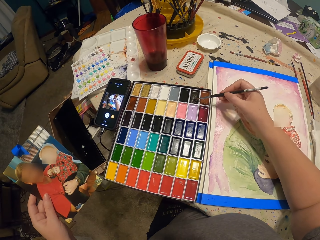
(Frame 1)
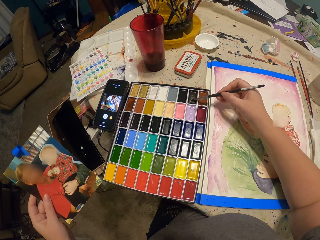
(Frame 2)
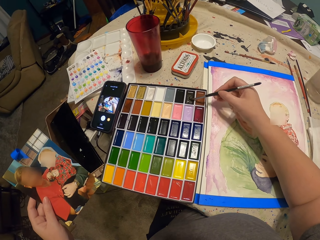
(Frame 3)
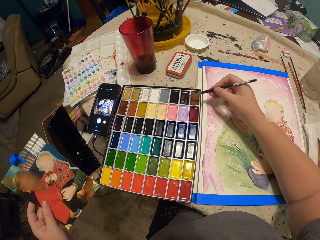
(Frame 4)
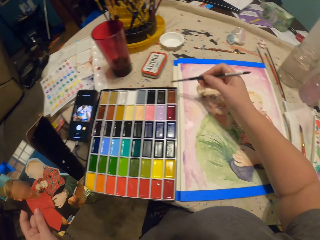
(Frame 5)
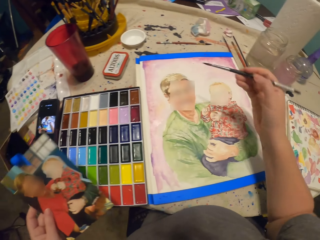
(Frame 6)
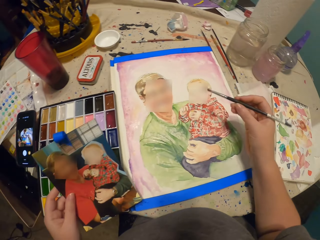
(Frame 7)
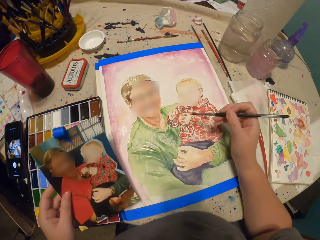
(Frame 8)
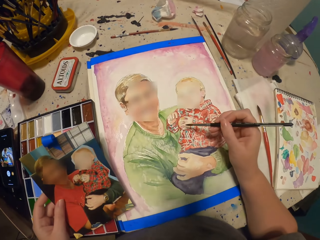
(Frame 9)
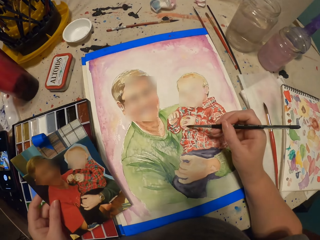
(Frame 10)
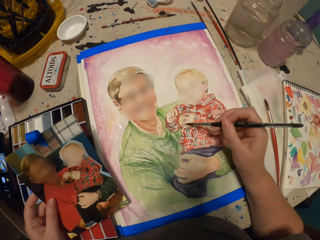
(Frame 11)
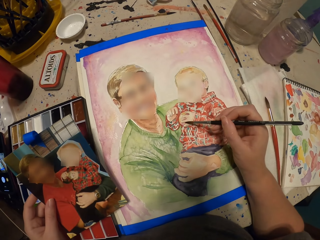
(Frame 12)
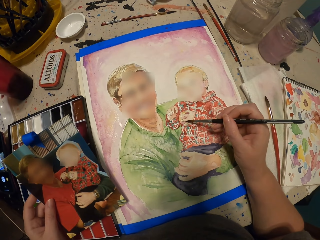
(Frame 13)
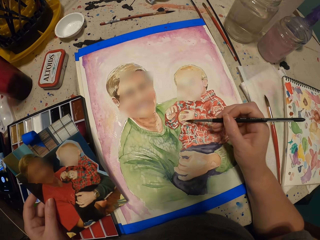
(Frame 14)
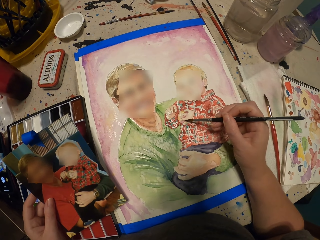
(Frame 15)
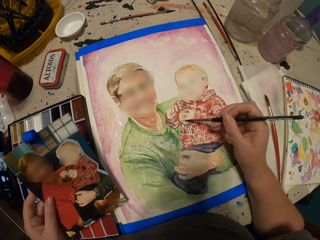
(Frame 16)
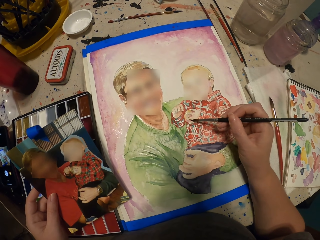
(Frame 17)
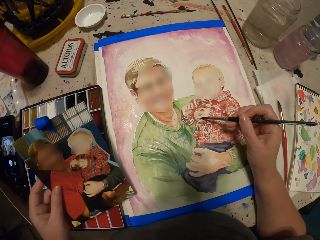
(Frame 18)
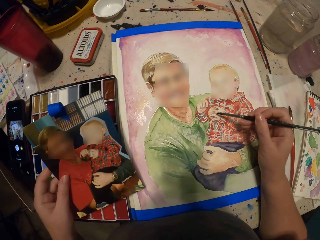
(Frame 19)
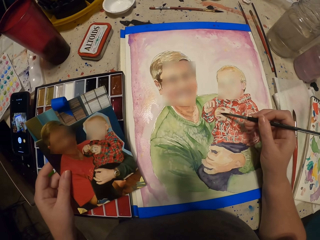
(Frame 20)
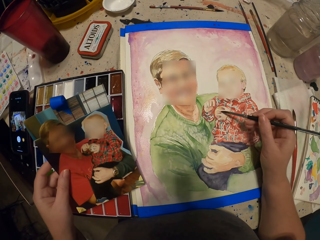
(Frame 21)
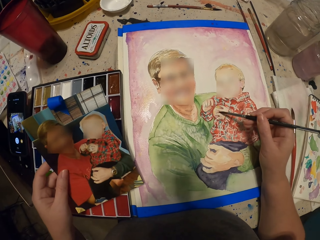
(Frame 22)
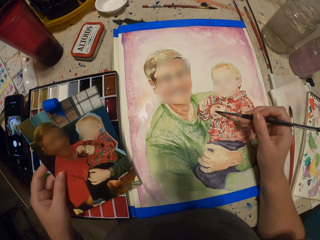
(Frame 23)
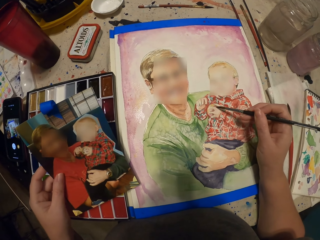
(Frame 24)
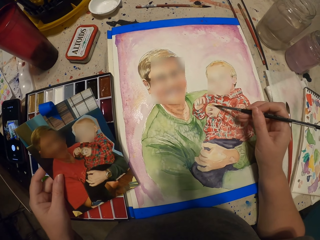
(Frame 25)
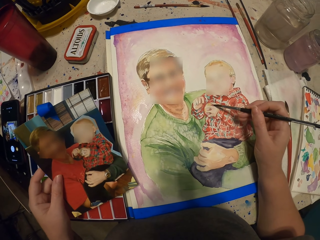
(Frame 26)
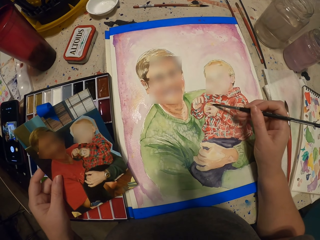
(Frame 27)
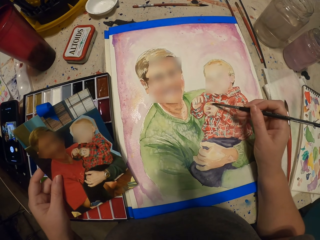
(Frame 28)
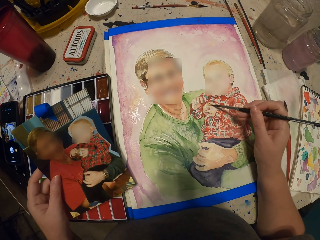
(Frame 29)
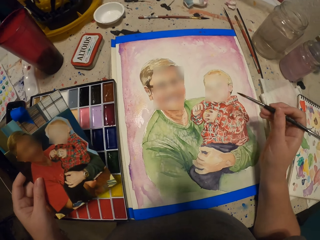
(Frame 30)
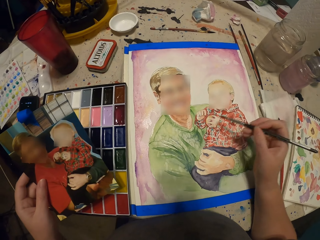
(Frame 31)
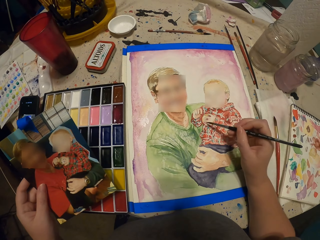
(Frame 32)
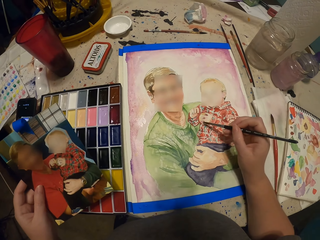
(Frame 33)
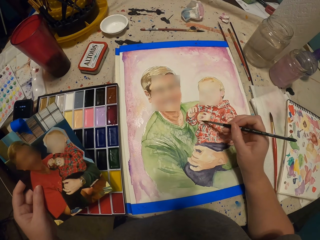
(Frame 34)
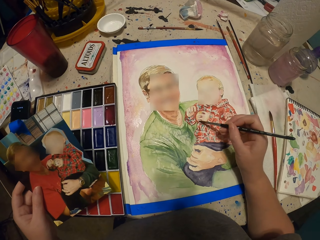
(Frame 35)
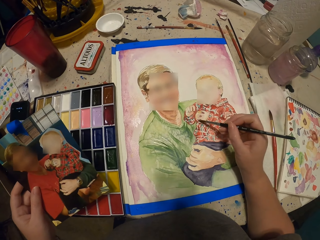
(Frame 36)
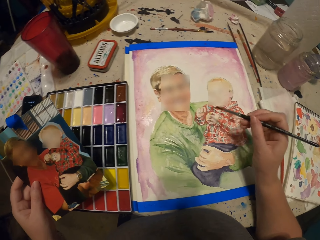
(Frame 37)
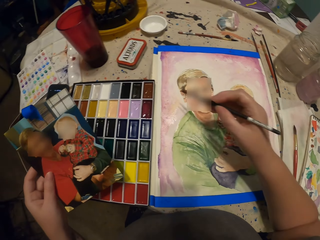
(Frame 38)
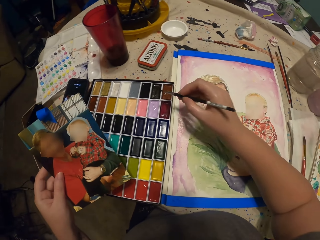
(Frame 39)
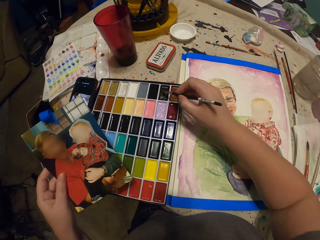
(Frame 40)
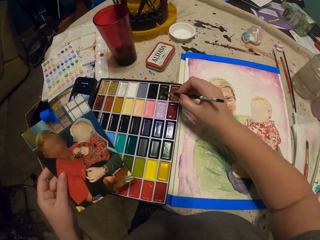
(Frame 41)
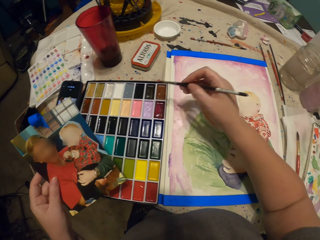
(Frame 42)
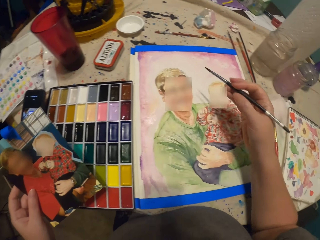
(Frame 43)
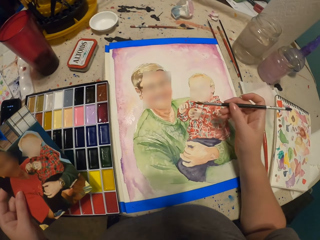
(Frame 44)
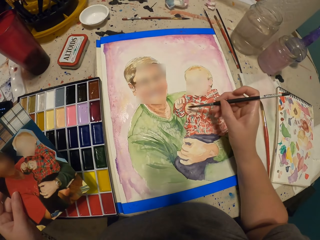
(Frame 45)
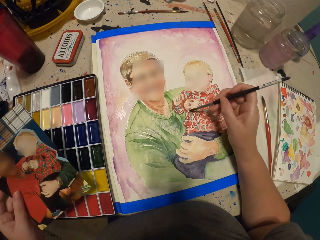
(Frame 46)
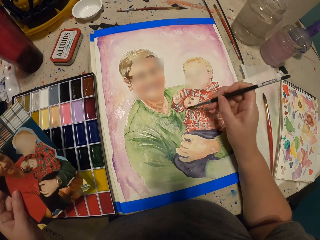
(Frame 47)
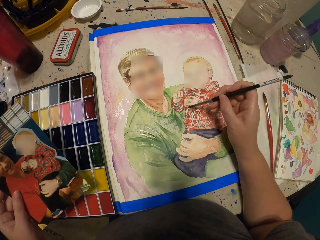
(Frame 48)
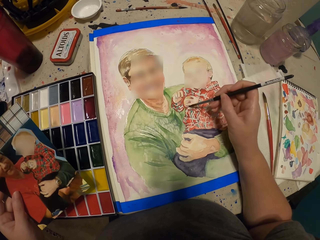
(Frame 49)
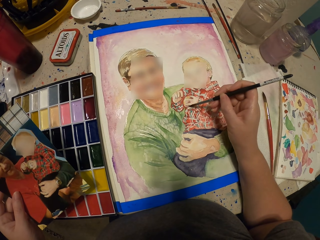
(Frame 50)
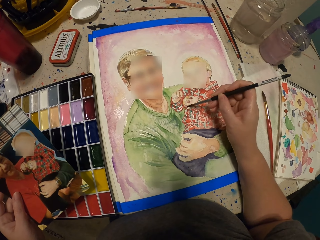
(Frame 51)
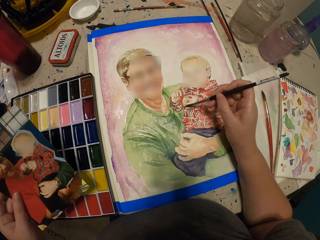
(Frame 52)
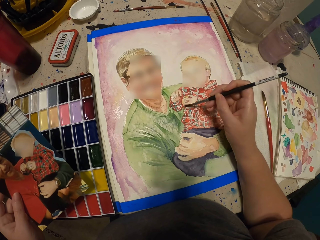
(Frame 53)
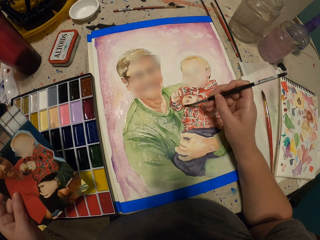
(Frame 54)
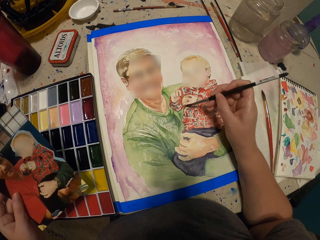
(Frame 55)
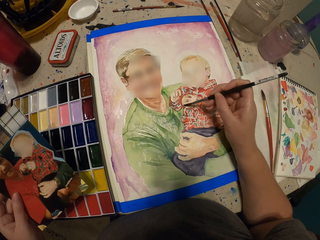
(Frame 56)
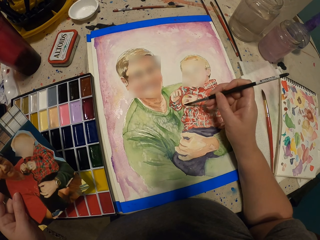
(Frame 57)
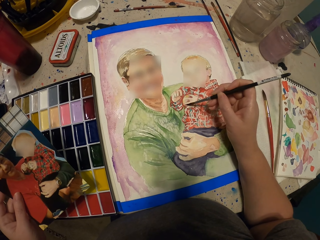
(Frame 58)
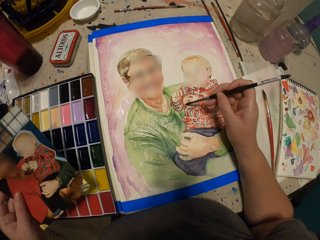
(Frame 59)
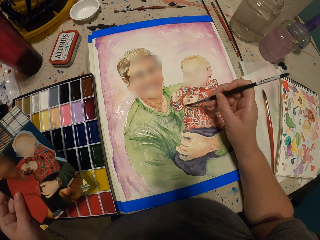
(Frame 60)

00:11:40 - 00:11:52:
The camera wearer takes paint in the palette with the paintbrush. They paint on the picture on the paper with the paintbrush. They take paint in the palette with the paintbrush. They paint on the picture on the paper with the paintbrush.

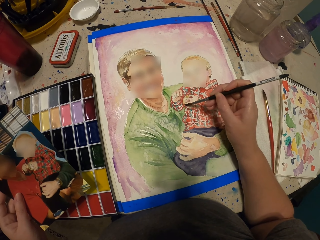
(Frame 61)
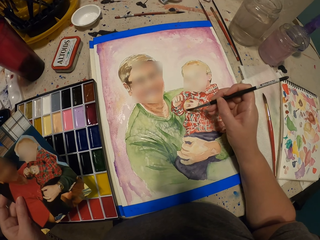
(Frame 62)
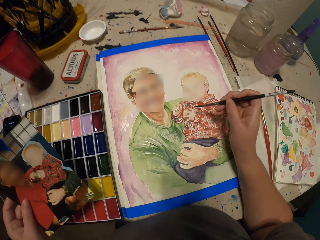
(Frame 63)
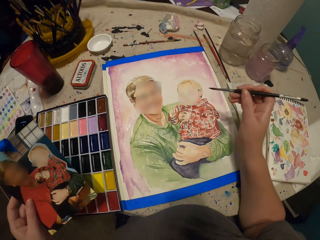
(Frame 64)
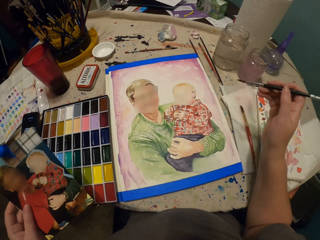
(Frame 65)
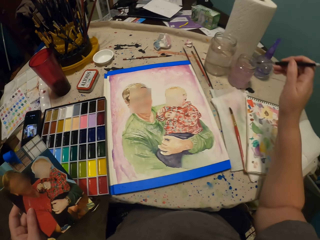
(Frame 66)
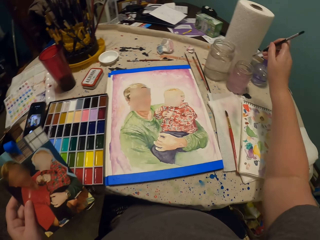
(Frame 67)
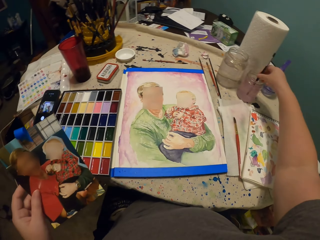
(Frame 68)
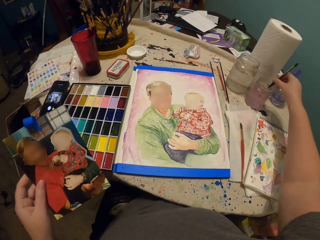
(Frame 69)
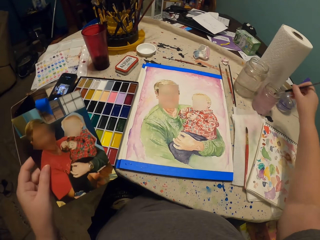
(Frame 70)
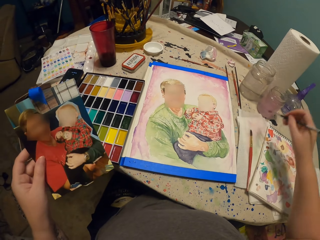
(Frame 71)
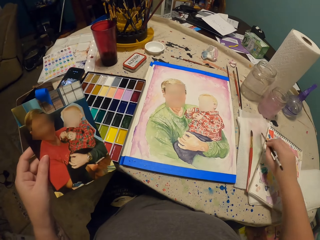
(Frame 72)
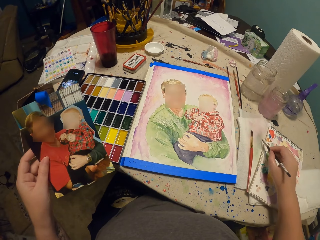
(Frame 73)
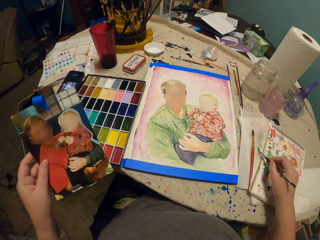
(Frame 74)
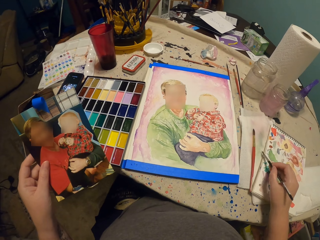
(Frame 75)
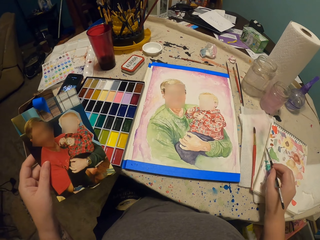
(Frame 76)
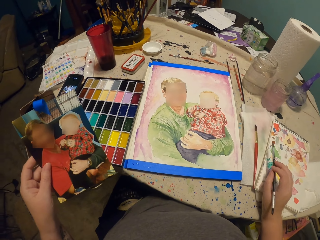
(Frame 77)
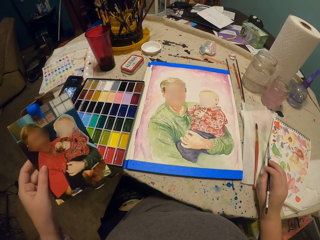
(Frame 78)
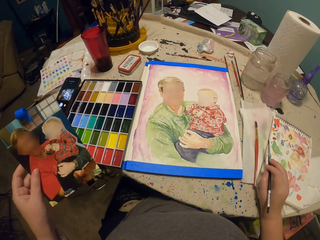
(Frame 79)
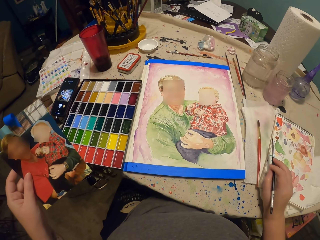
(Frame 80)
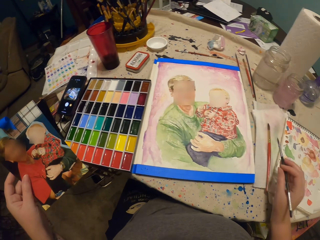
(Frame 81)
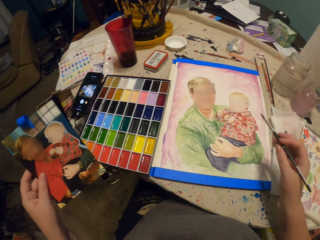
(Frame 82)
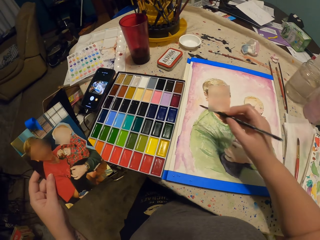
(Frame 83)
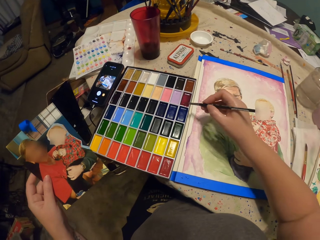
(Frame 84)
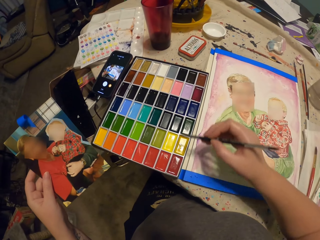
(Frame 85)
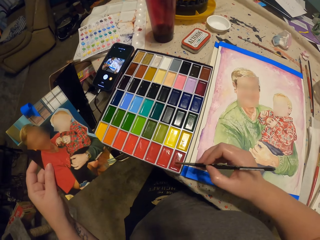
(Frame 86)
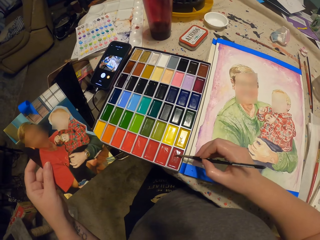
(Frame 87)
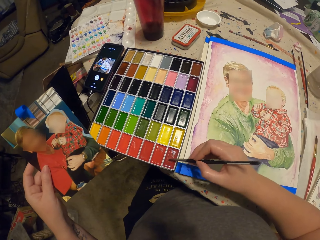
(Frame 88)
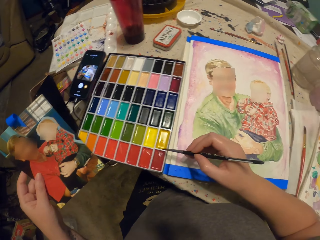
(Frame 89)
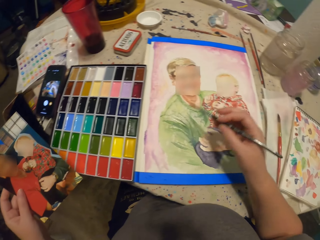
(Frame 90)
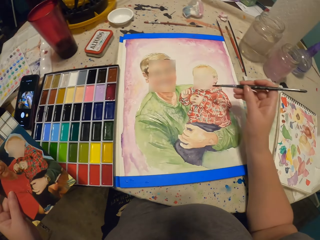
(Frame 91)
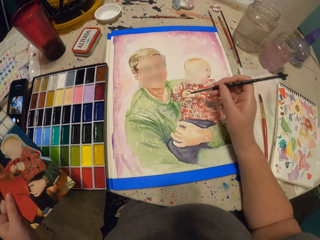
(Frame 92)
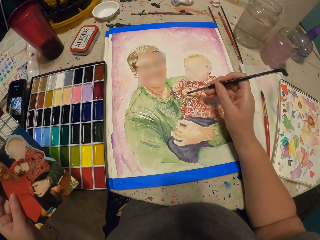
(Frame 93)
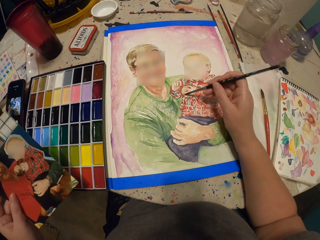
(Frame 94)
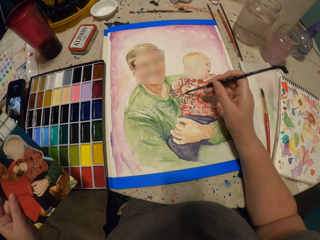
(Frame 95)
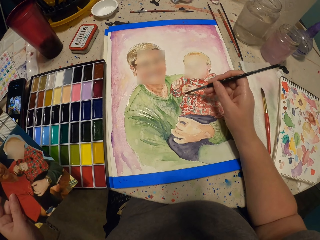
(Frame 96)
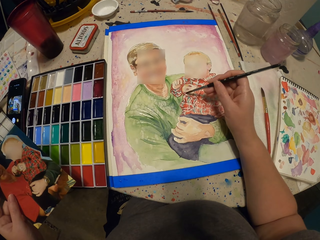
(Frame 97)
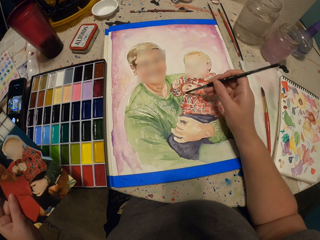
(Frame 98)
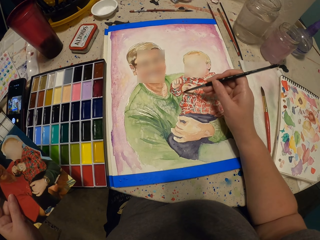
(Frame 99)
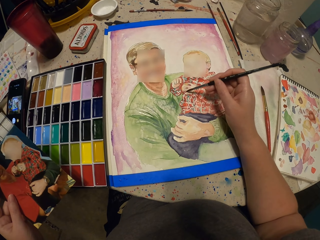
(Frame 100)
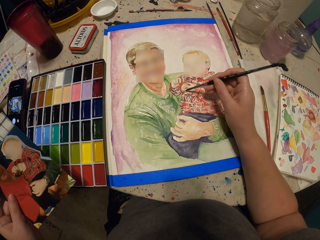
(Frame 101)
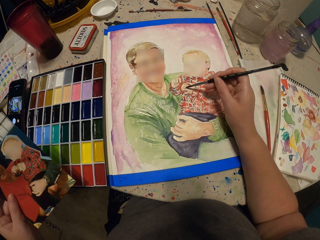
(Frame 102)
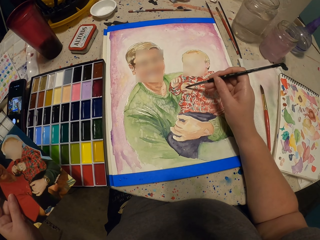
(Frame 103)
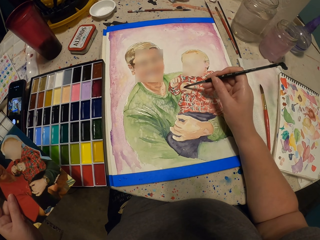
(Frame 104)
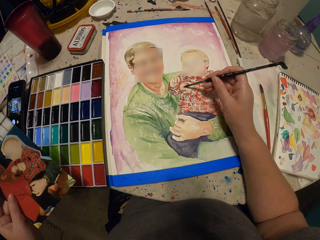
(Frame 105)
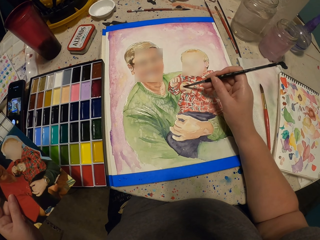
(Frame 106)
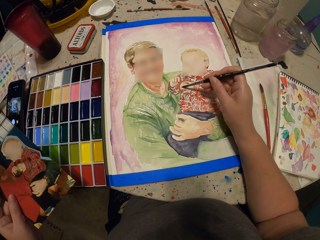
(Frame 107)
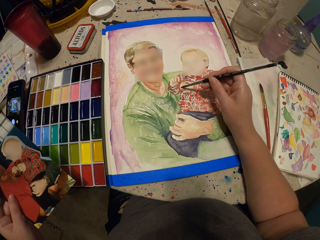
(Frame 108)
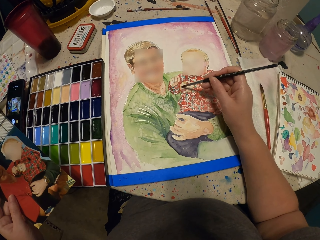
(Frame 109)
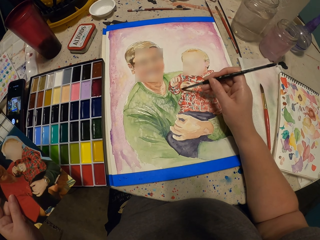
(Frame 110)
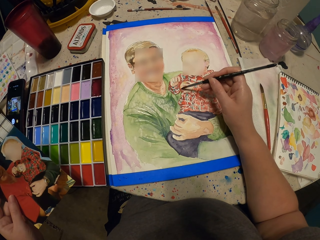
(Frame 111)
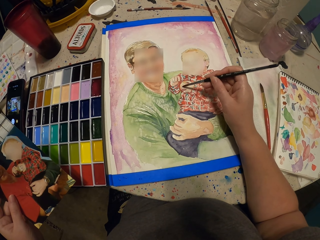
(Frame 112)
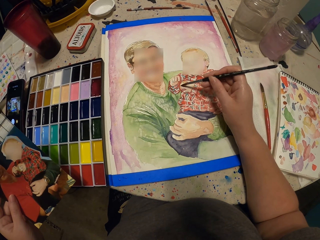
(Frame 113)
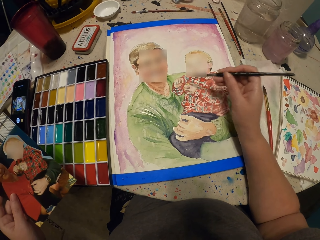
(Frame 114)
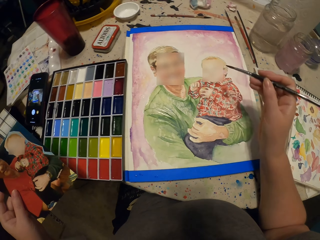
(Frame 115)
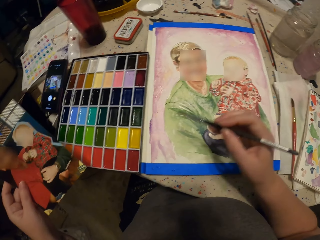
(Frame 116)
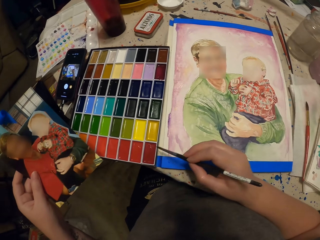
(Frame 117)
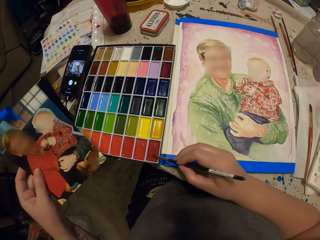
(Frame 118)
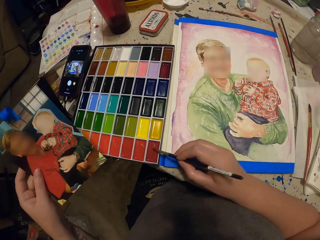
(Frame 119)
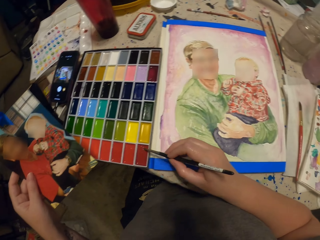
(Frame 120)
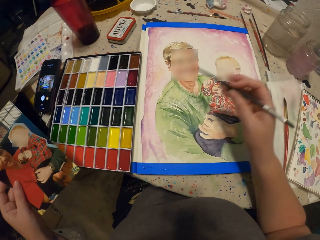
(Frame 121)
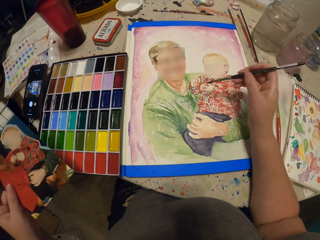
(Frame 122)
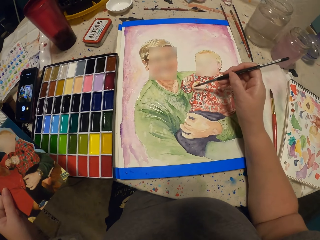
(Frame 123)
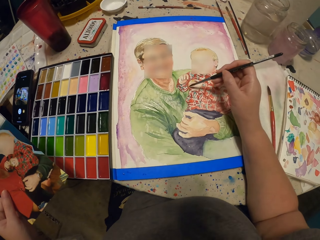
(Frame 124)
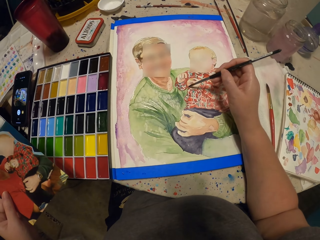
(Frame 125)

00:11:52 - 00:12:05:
The camera wearer dips the paintbrush in the water container. They place the right hand on the table. They dry the paintbrush on the paper. They take paint in the palette with the paintbrush. They paint on the picture on the paper with the paintbrush. They take paint in the palette with the paintbrush. They paint the drawing.
